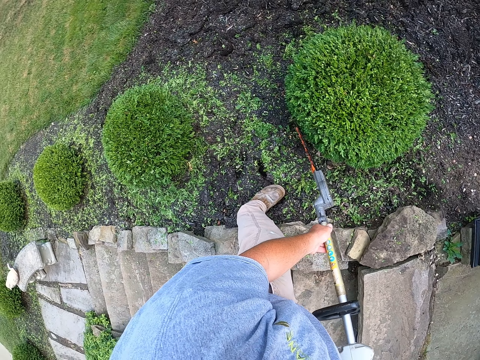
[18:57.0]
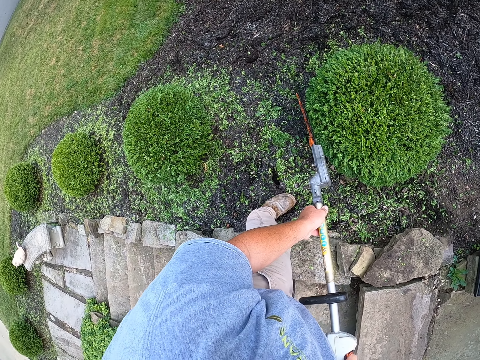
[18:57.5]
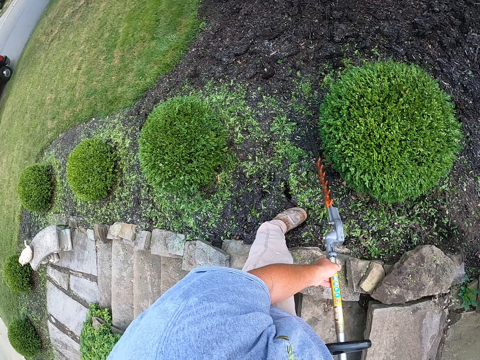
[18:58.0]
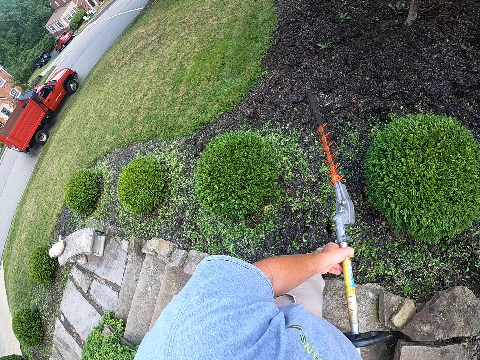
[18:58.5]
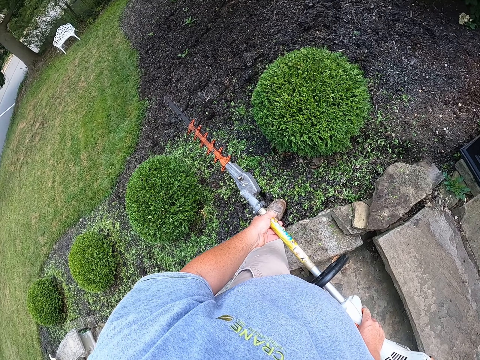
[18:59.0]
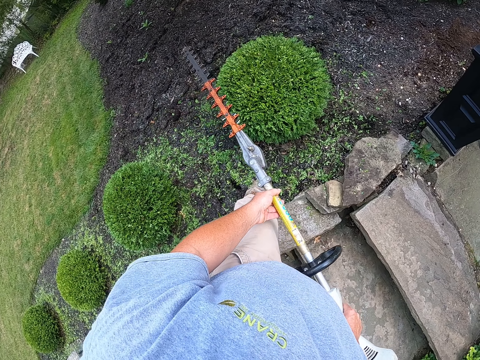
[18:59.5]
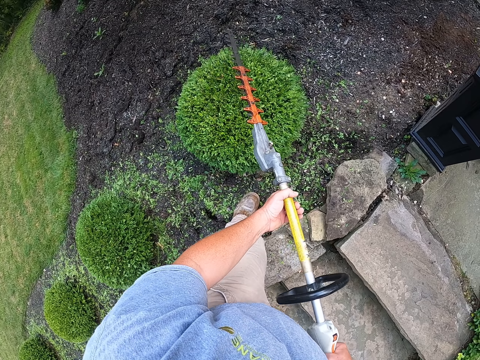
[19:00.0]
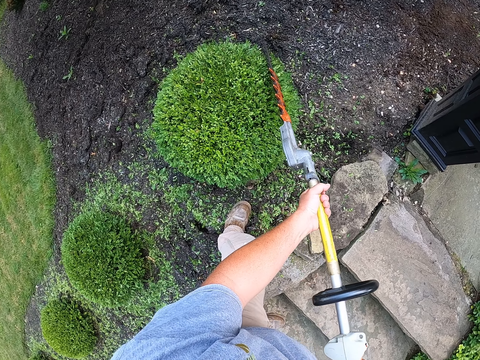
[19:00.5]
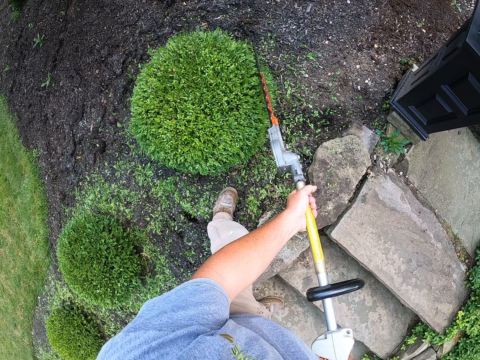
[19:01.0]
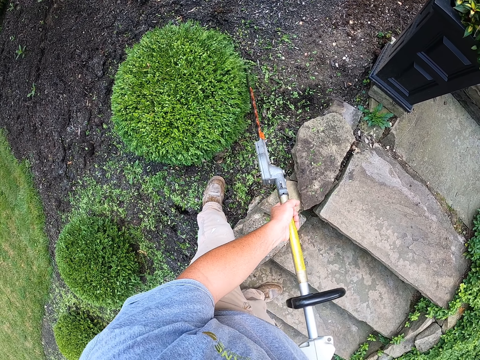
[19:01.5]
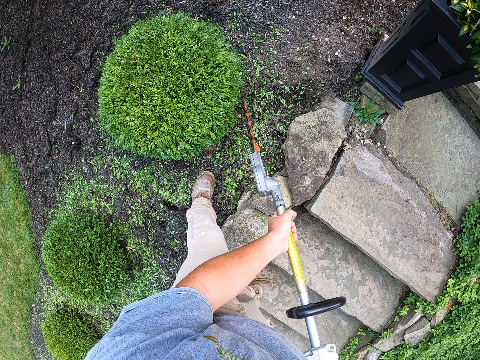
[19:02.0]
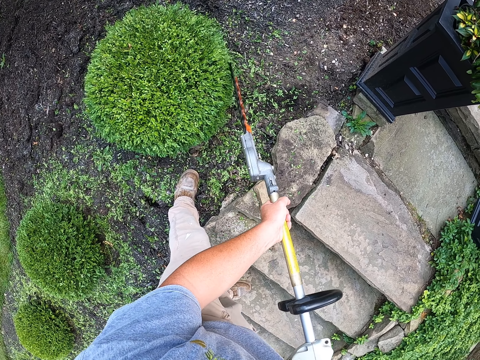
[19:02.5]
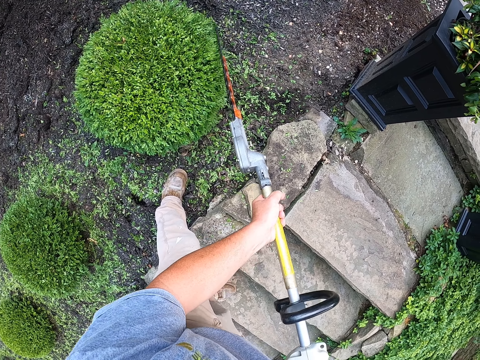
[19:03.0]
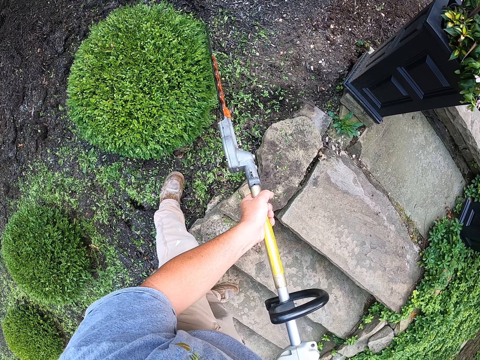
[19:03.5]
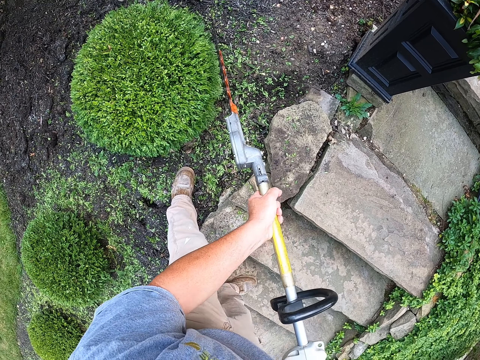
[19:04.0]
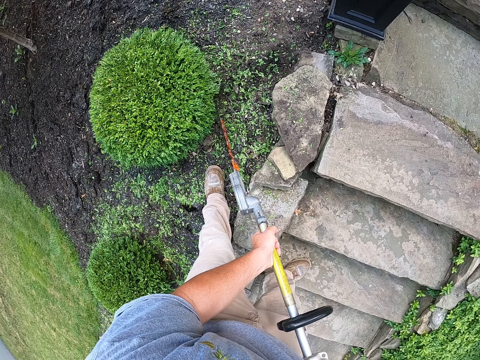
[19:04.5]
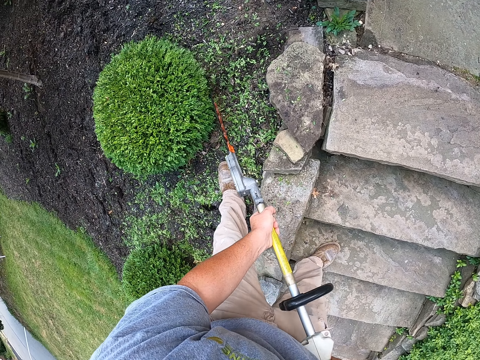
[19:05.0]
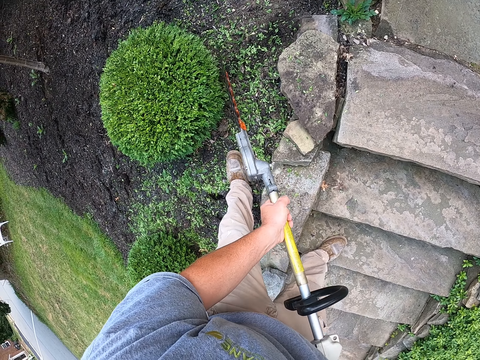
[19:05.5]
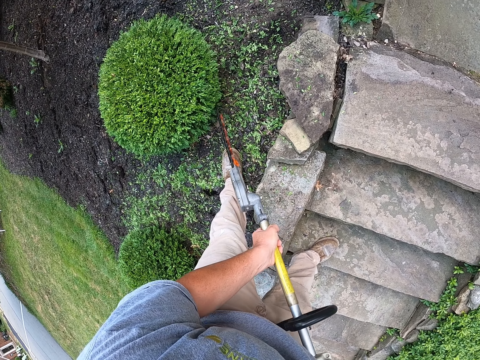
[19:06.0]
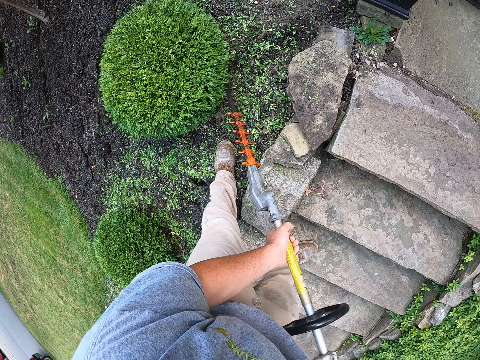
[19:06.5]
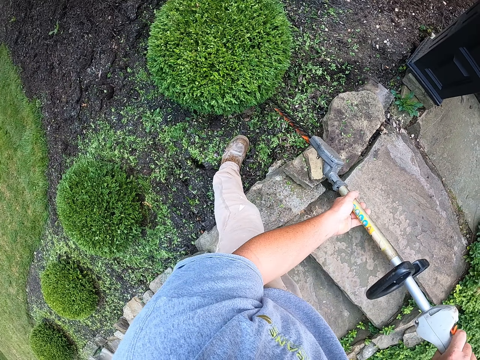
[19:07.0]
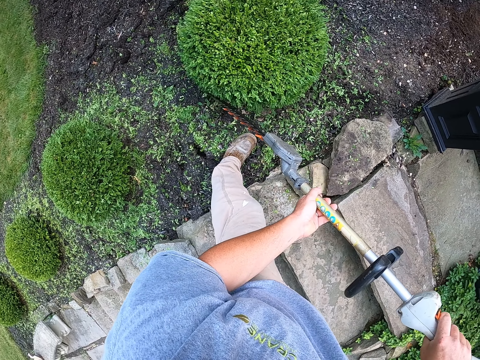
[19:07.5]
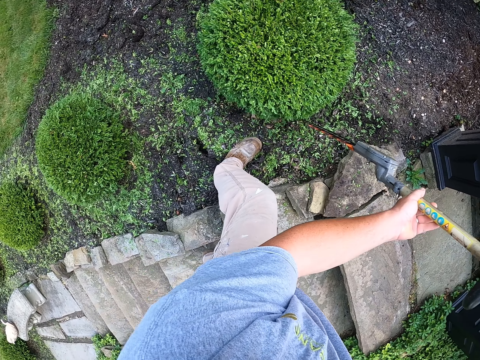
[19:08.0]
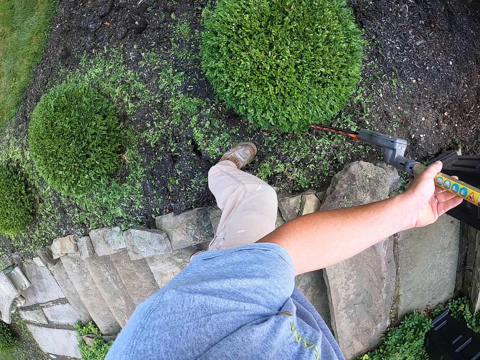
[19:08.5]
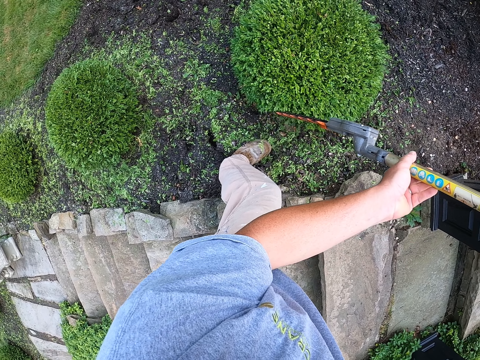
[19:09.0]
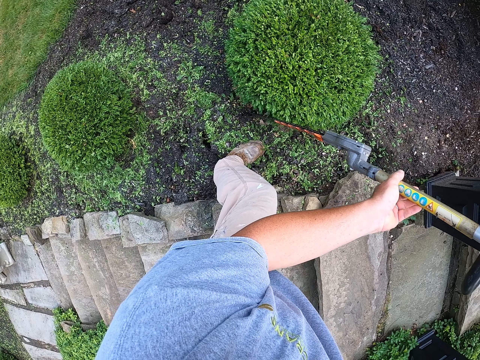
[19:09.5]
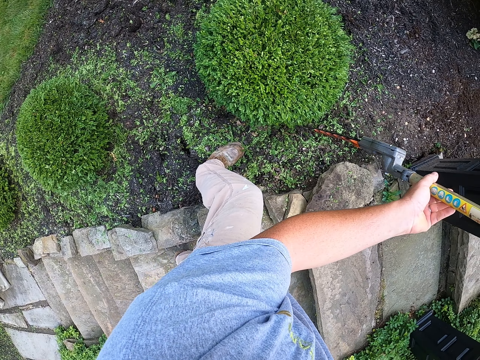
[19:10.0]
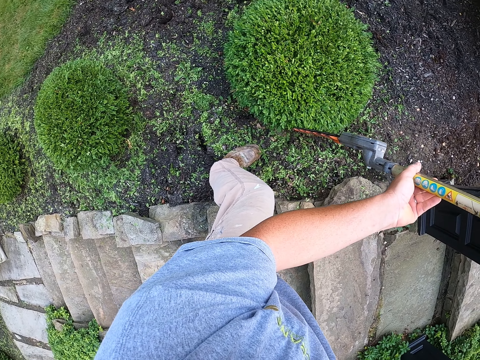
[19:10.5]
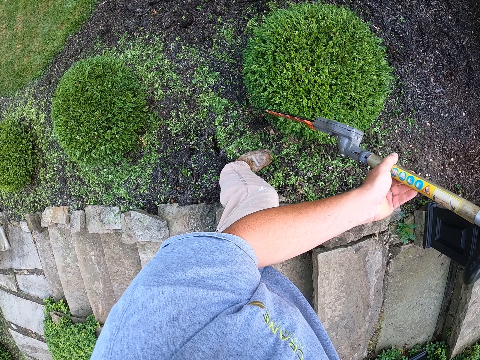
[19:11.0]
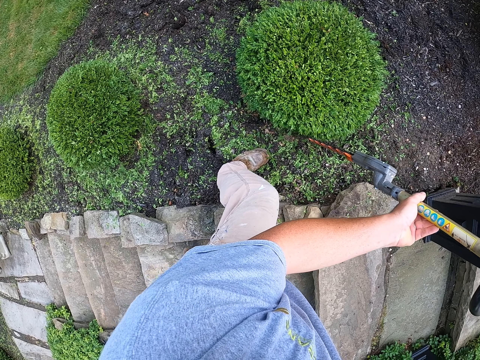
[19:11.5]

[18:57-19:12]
The camera wearer trims the tree with a trimmer. They raise the tree trimmer. They trim the tree with the trimmer. They raise the tree trimmer. They trim the tree with the trimmer.

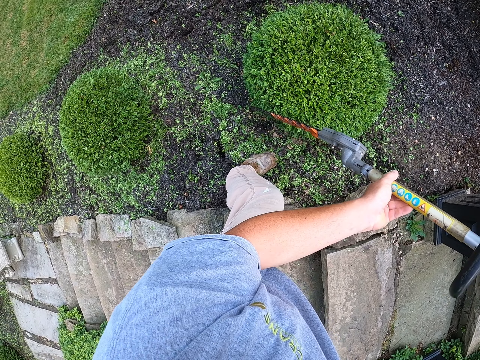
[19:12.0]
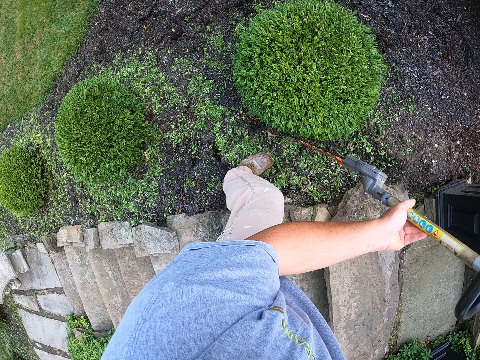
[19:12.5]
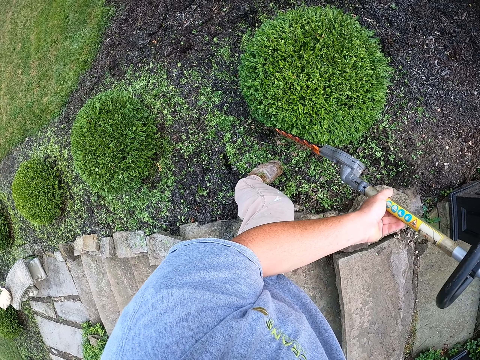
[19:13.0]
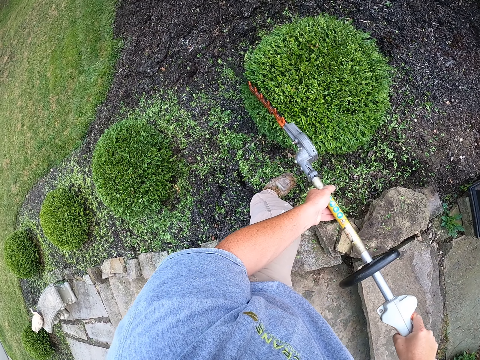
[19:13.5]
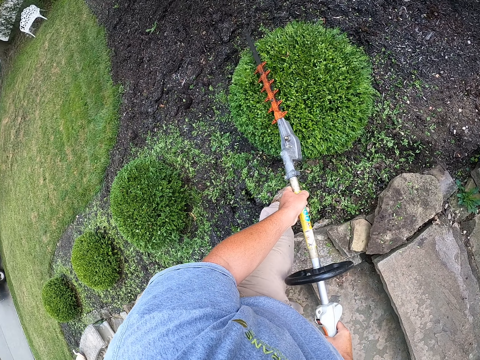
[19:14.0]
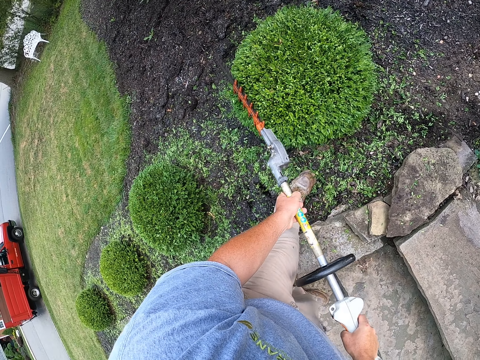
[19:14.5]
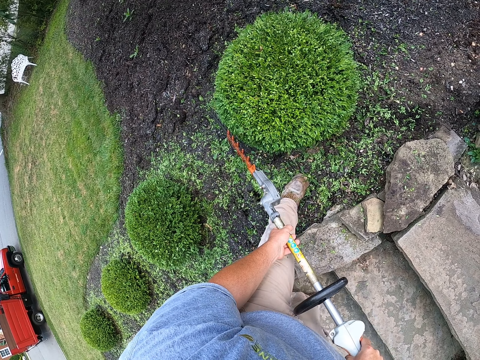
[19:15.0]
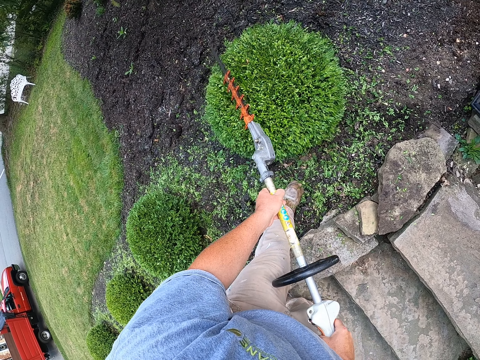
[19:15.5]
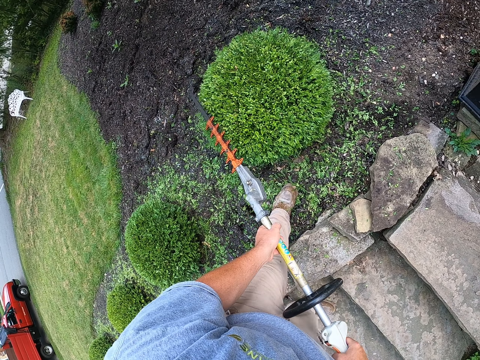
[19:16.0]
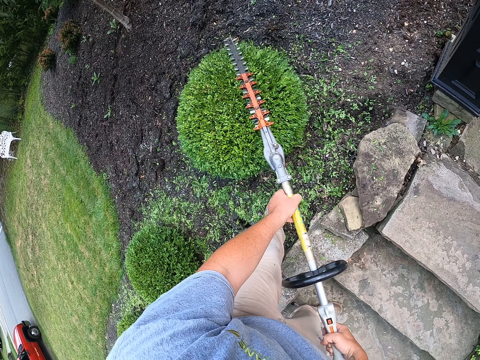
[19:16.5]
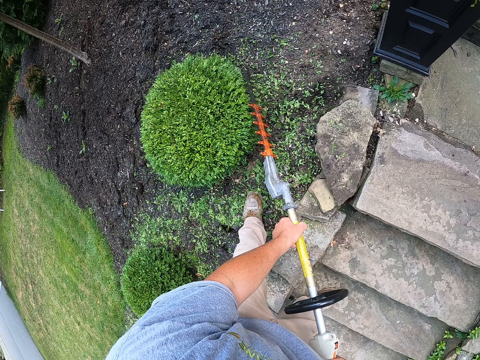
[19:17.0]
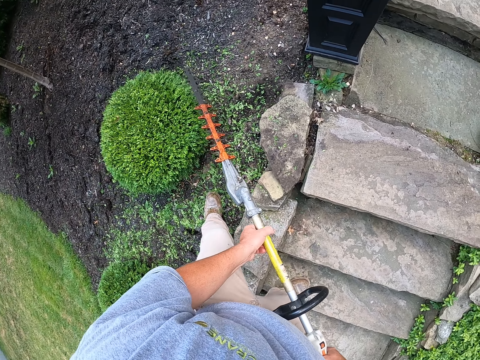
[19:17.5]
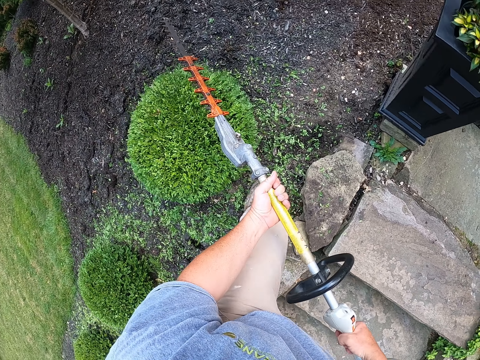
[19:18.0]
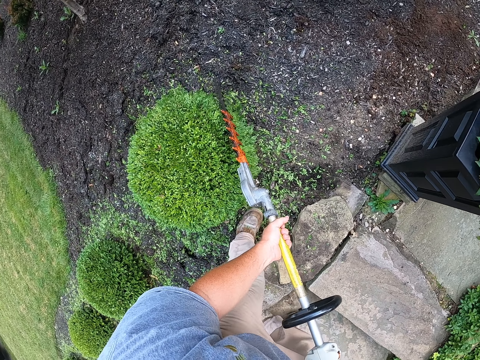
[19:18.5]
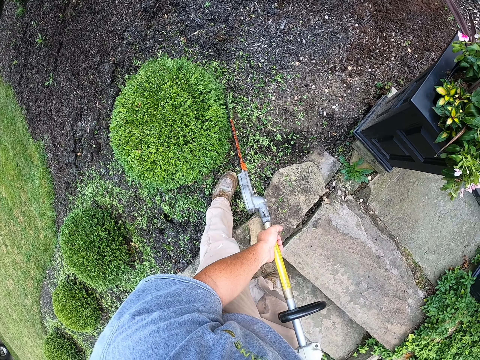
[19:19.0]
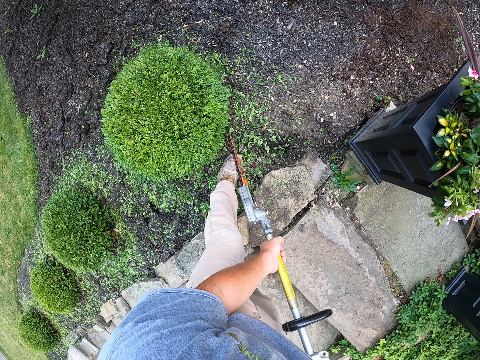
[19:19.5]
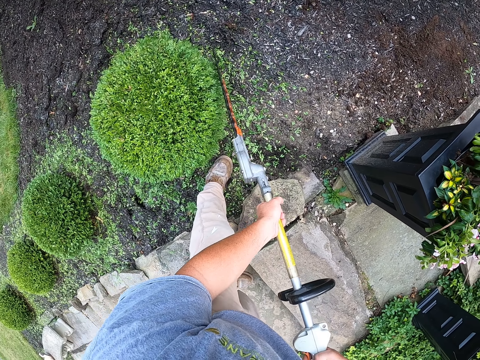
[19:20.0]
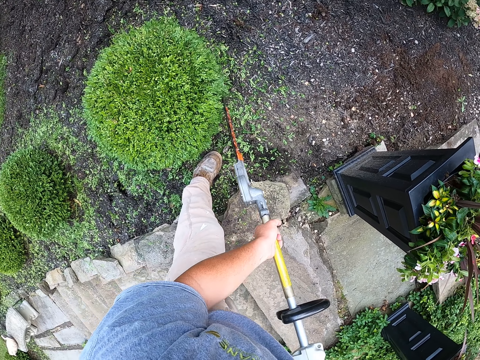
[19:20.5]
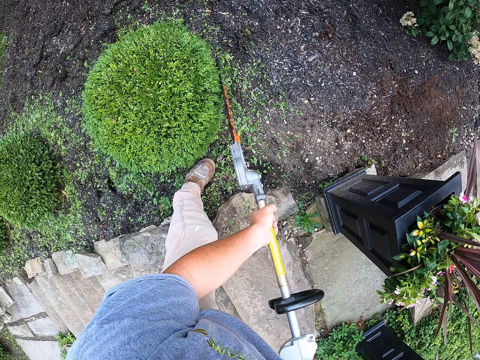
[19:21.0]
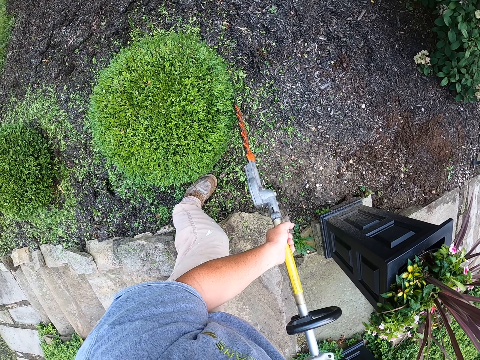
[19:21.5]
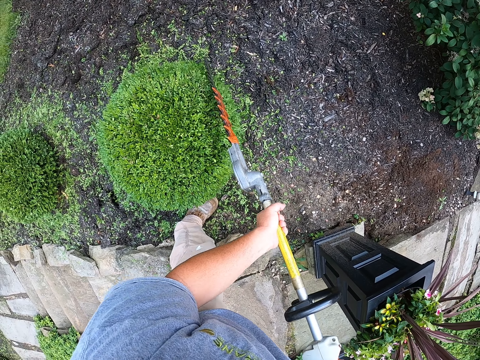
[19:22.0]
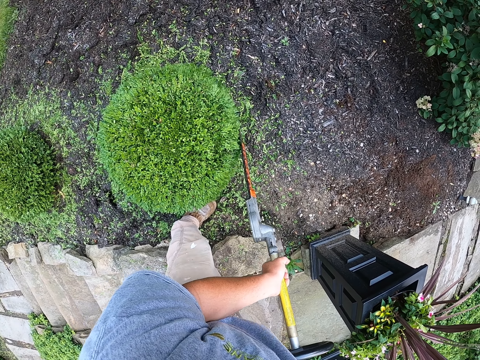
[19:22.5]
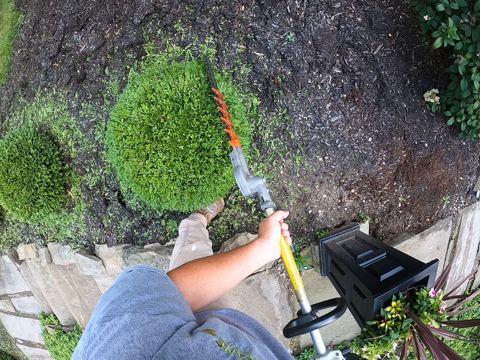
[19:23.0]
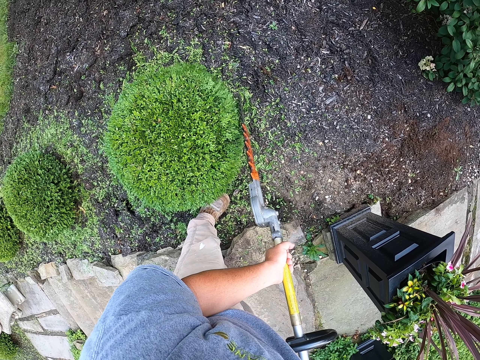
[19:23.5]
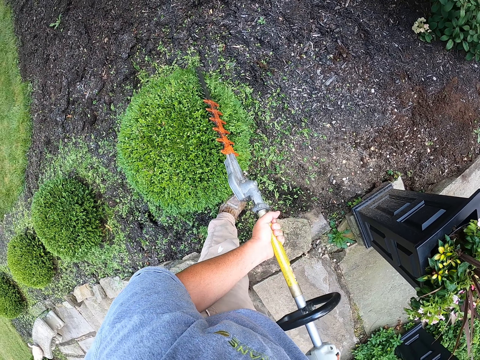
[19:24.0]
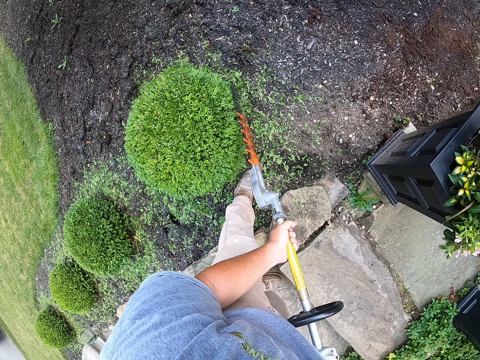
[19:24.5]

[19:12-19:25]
The camera wearer steps forward and trims the tree with a trimmer. They step forward and trim the tree with the trimmer.
